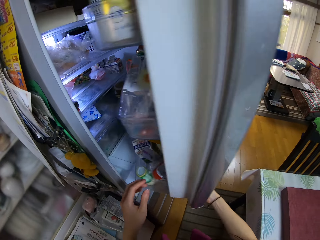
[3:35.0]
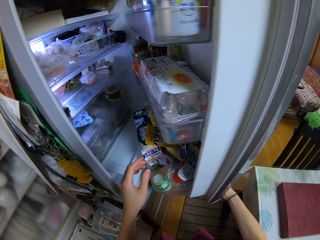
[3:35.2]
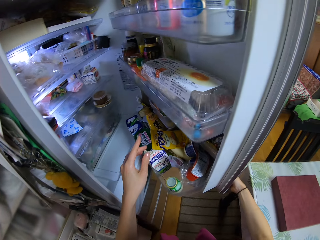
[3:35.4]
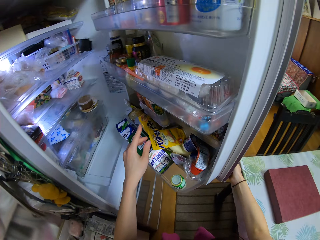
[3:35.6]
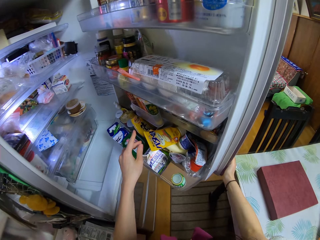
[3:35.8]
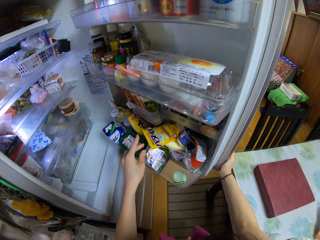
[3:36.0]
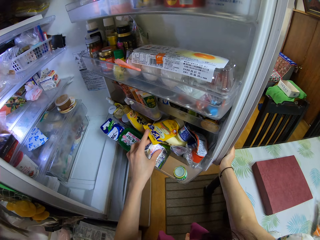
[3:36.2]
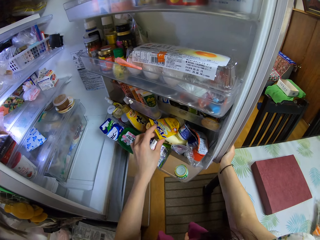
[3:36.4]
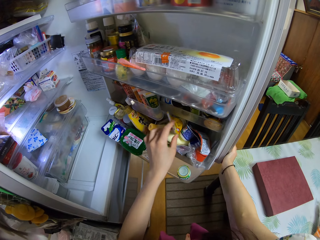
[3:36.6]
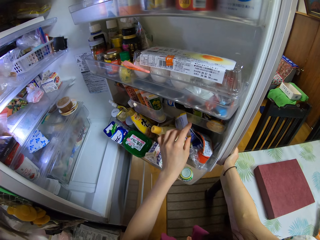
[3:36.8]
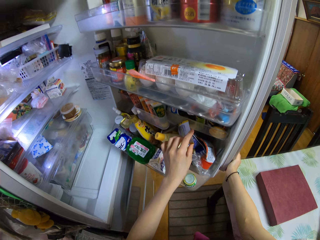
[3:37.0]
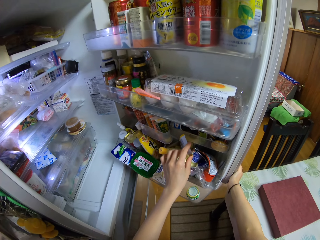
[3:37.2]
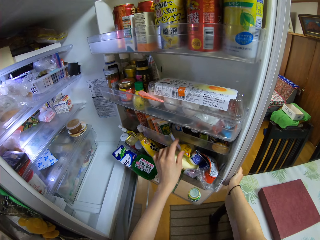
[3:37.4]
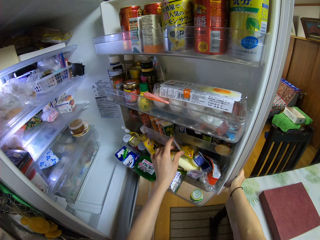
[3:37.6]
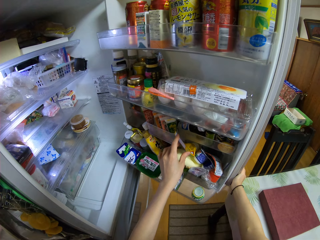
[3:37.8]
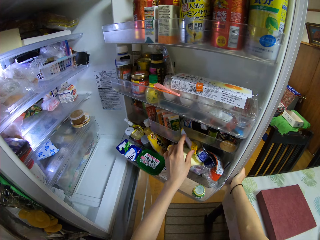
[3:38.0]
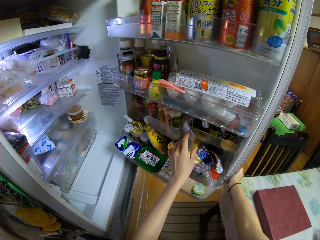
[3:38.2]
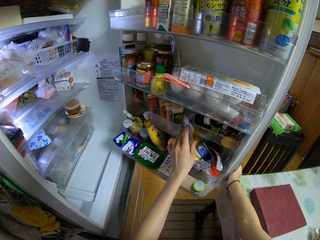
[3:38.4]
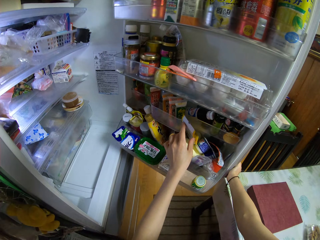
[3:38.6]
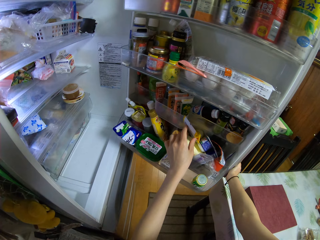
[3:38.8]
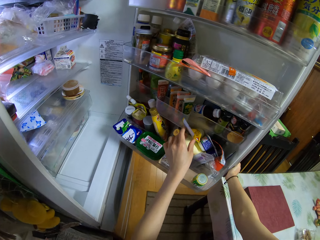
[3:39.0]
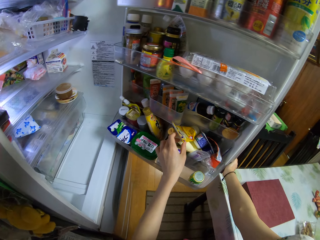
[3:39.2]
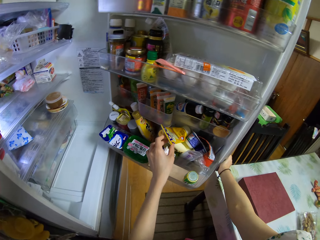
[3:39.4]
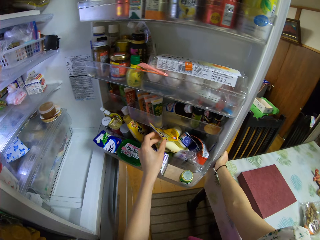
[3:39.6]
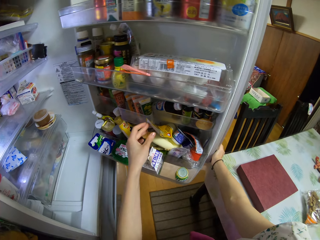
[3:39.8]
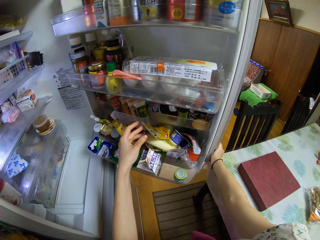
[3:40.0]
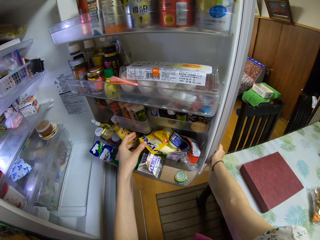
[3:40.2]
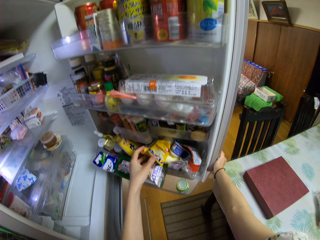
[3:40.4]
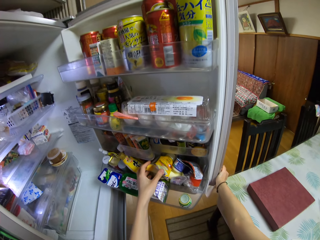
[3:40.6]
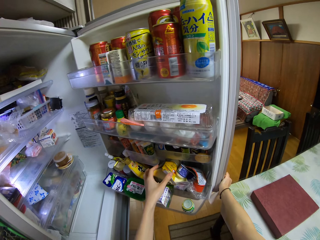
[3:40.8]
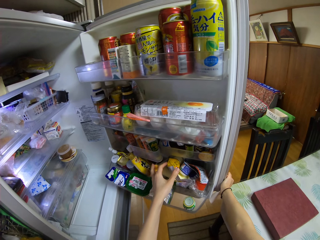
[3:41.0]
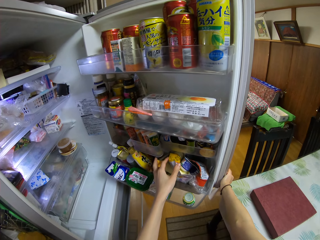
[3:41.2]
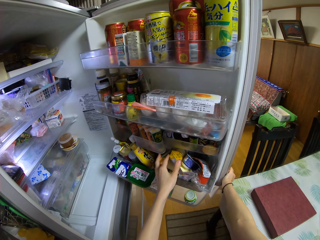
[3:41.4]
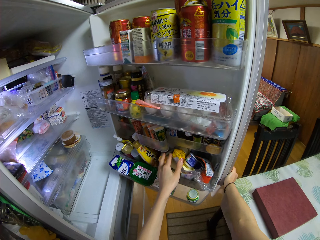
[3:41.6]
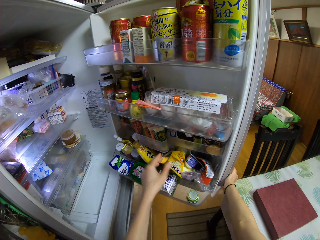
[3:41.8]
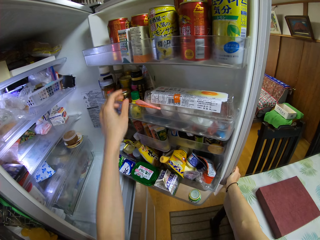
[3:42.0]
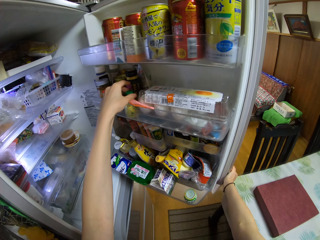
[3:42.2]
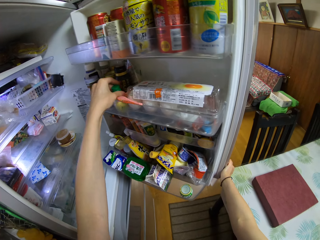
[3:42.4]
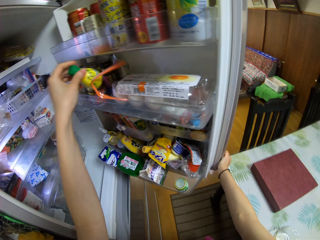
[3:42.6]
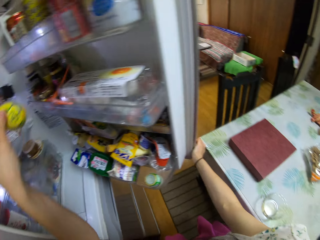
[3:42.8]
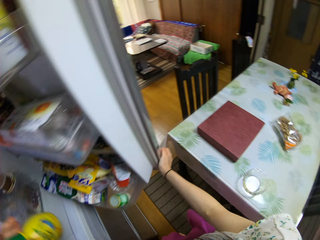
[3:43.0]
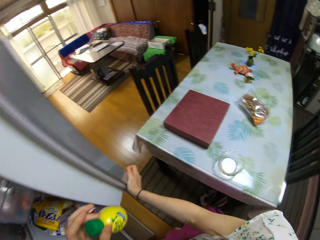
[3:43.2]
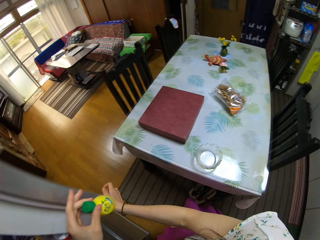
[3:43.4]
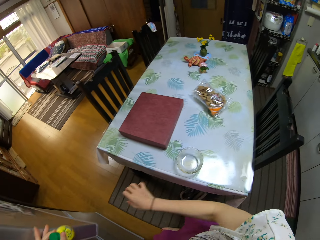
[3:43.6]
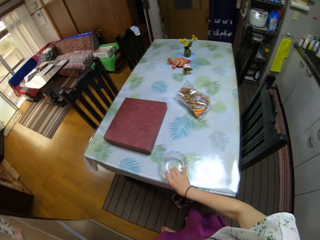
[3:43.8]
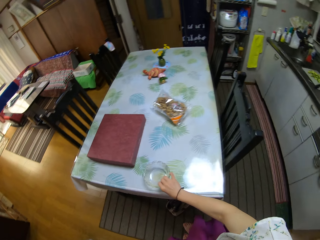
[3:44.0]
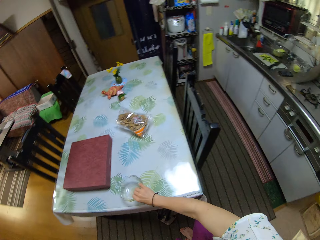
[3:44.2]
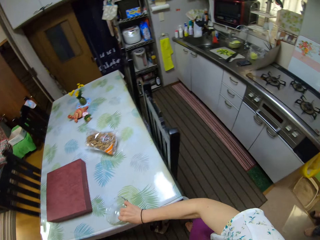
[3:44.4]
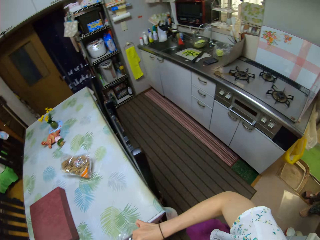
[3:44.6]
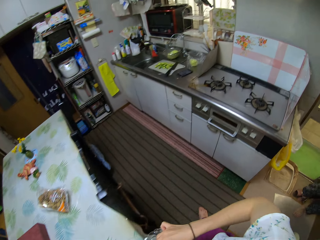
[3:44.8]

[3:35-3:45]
The camera wearer opens the refrigerator. They touch a pack in the refrigerator. They take out a bottle from the refrigerator. They close the refrigerator. They pick up the bowls from the table.

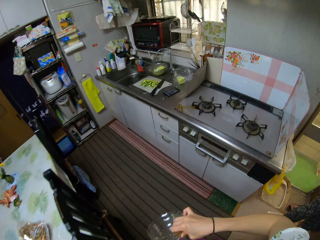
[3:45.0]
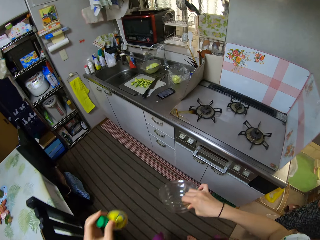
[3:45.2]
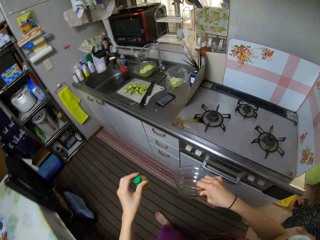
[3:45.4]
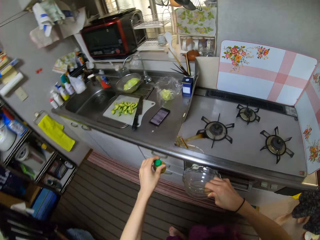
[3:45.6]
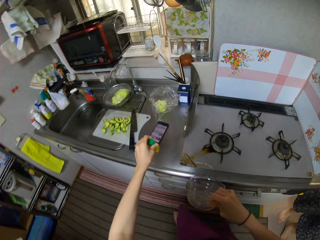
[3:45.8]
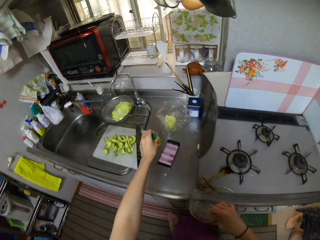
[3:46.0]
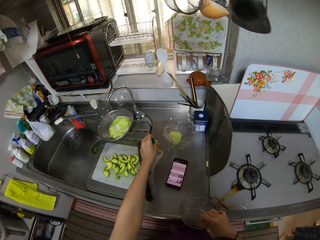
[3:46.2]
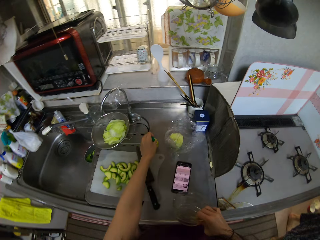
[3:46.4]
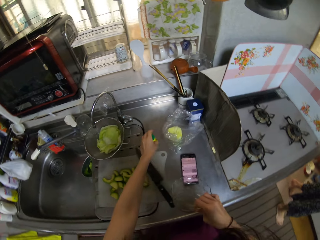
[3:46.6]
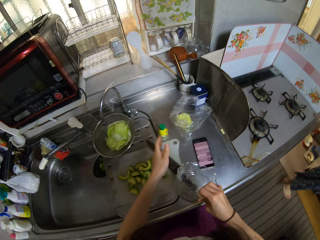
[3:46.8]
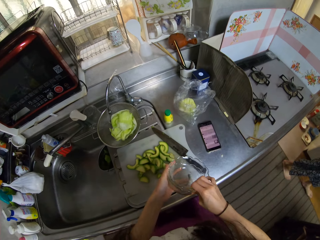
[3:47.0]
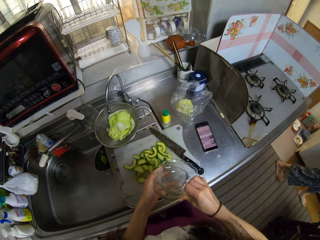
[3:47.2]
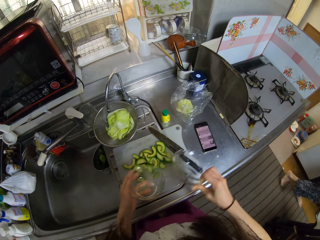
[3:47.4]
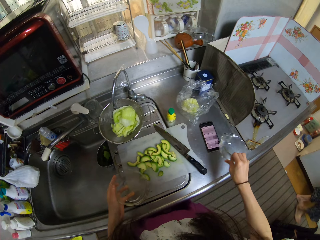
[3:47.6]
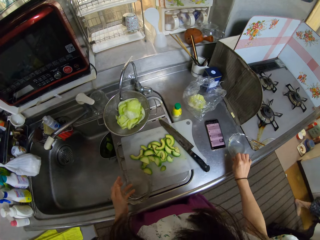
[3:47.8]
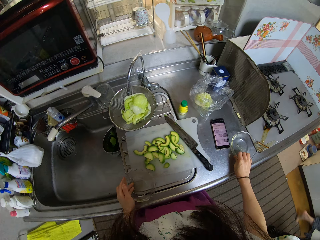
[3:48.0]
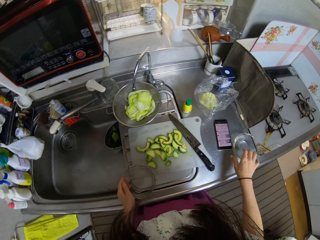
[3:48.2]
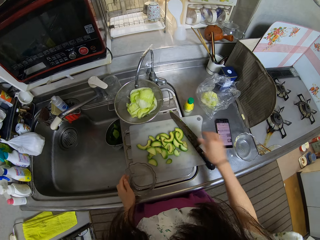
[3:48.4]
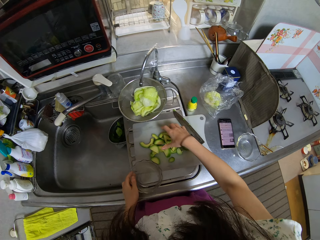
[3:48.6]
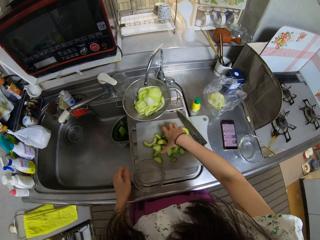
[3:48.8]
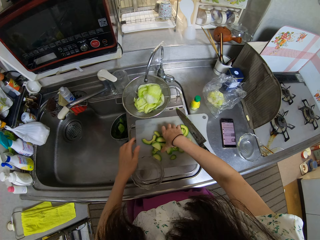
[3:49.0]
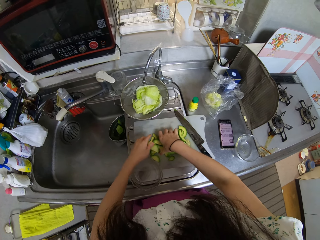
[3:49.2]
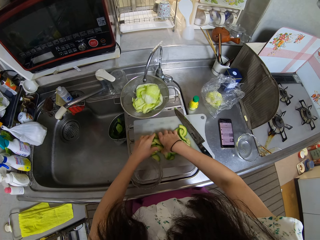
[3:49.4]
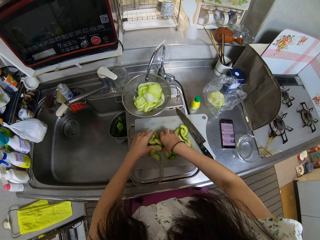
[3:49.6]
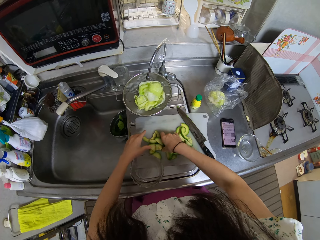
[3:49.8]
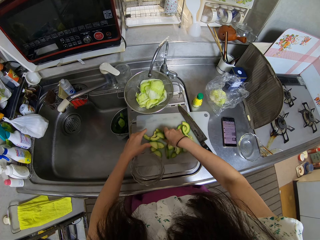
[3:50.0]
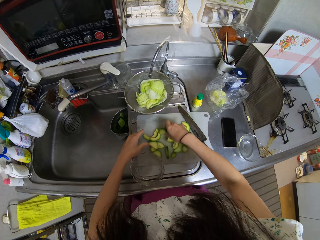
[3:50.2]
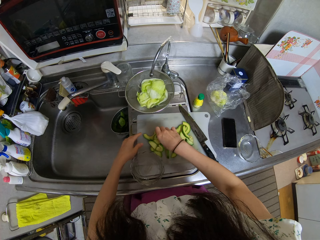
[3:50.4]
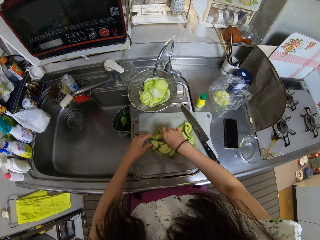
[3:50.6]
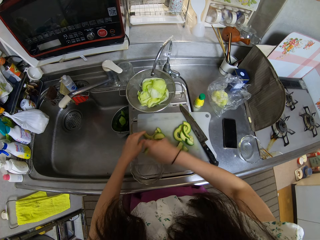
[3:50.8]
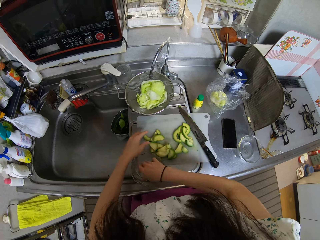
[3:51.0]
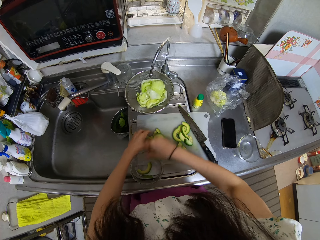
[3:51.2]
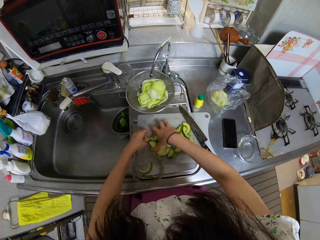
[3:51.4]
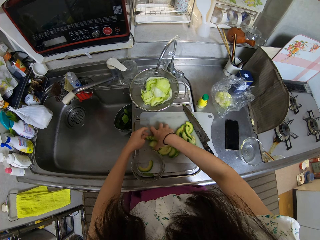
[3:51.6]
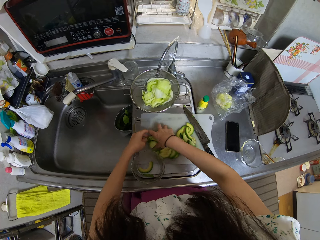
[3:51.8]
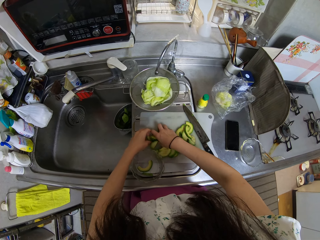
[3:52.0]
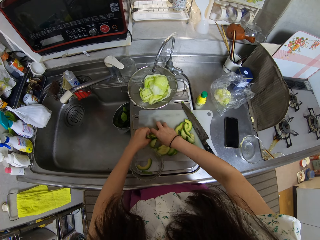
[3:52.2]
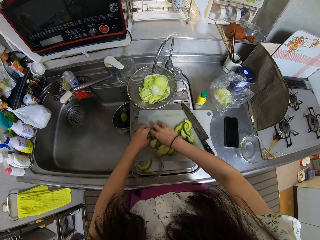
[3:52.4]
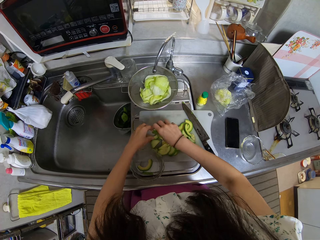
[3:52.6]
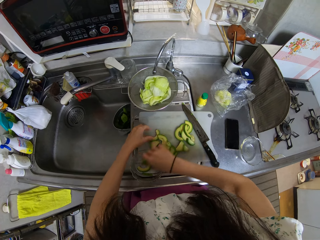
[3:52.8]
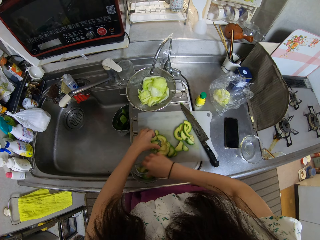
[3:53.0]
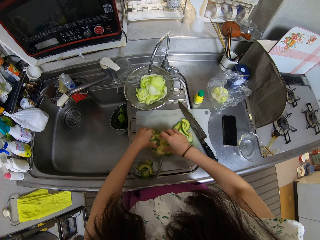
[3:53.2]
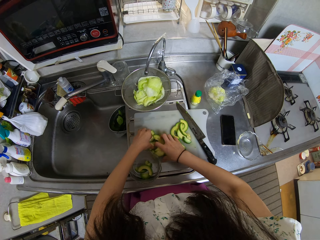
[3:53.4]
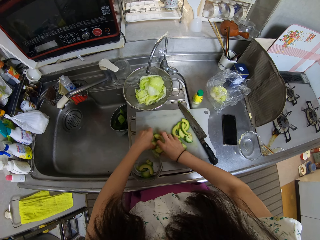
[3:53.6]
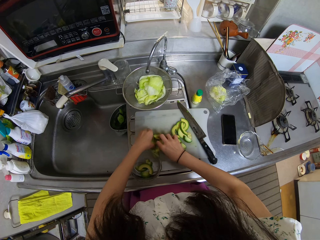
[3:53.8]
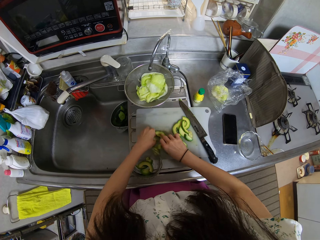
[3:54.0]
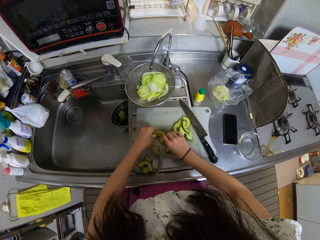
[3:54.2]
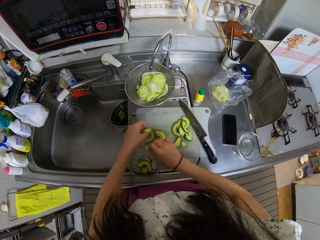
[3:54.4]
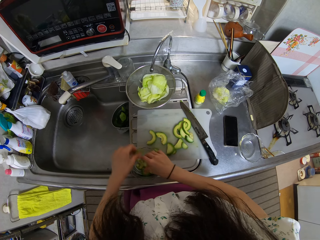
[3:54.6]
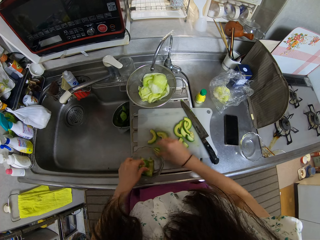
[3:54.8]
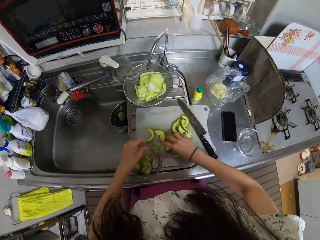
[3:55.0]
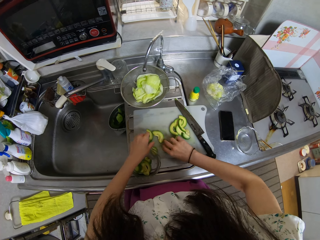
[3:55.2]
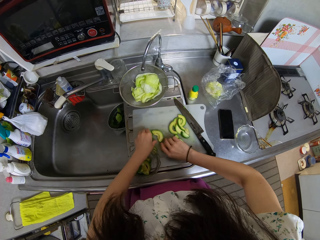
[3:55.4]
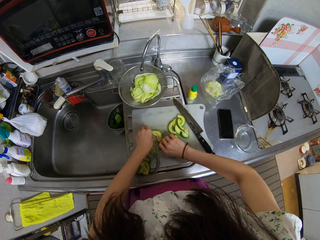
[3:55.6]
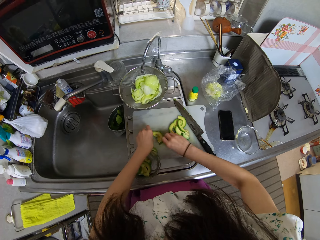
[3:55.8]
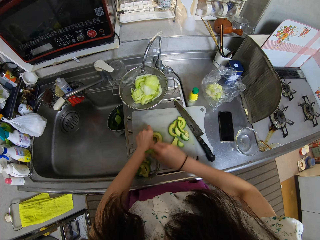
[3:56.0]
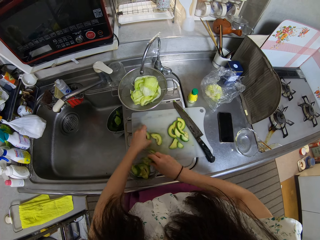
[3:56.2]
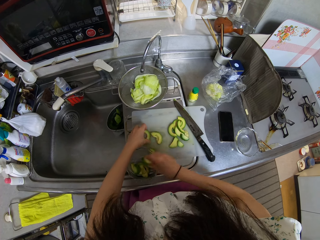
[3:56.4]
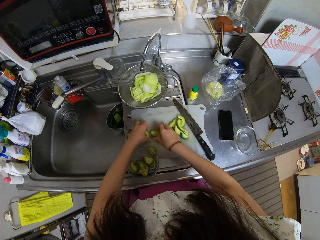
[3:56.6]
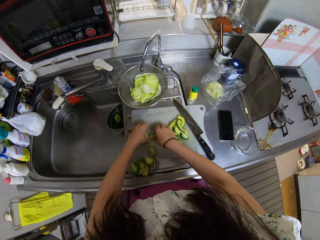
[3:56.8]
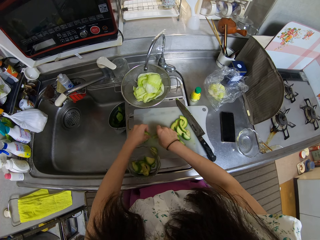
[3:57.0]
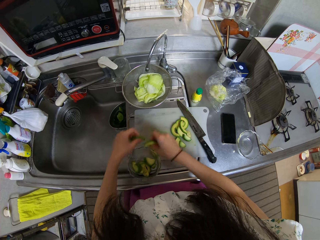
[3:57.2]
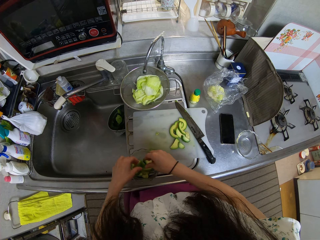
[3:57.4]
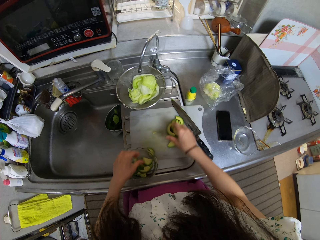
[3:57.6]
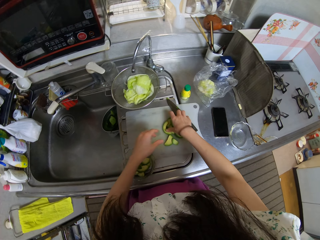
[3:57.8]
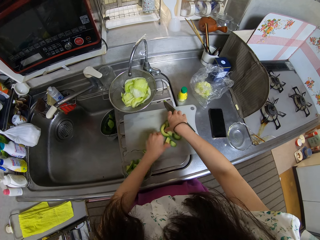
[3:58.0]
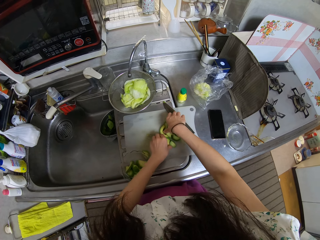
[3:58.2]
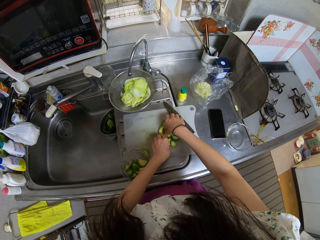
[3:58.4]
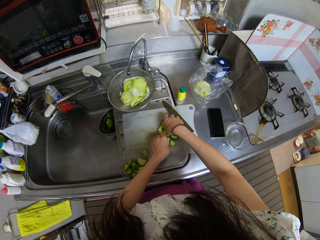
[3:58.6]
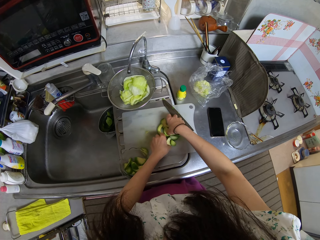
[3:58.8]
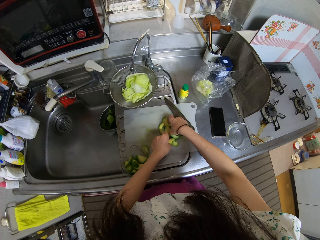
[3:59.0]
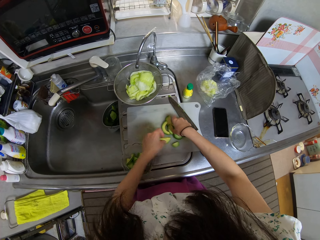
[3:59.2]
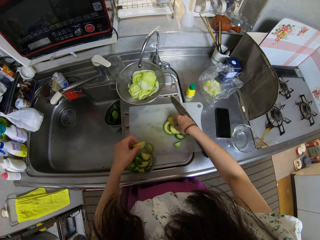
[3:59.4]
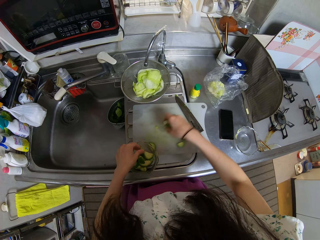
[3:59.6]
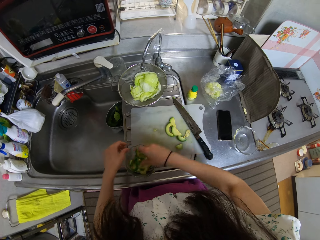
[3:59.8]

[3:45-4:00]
The camera wearer walks to the sink. They drop the bottle on the counter. They separate the bowls or glasses. They drop one bowl on the counter. They drop the second bowl on the sink. They pack the pieces of avocado pear into the second bowl. They grab avocado pieces from the chopping board and place the pieces into a glass. They grab avocado pieces from the chopping board and place the pieces into the glass. They grab avocado pieces from the chopping board and place the pieces into the glass. They grab avocado pieces from the chopping board and place the pieces into the glass. They grab avocado pieces from the chopping board.
